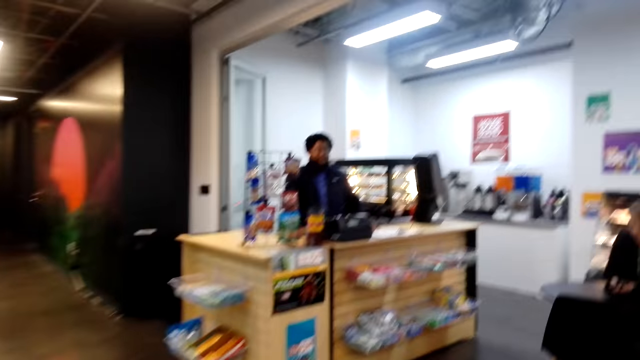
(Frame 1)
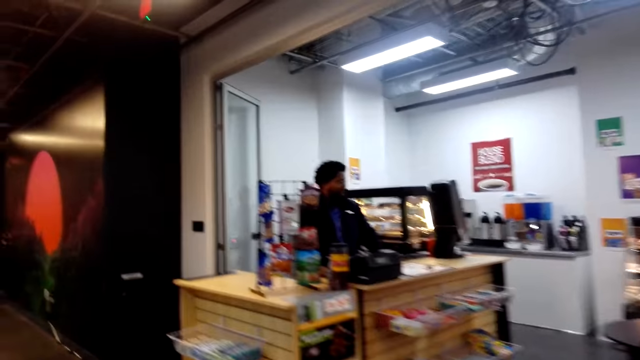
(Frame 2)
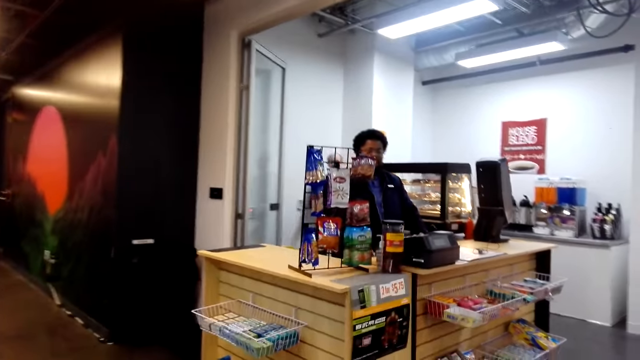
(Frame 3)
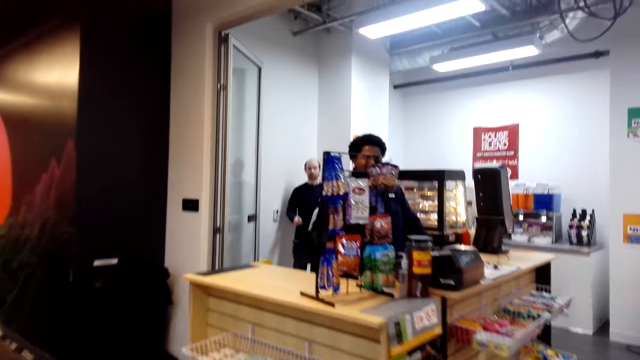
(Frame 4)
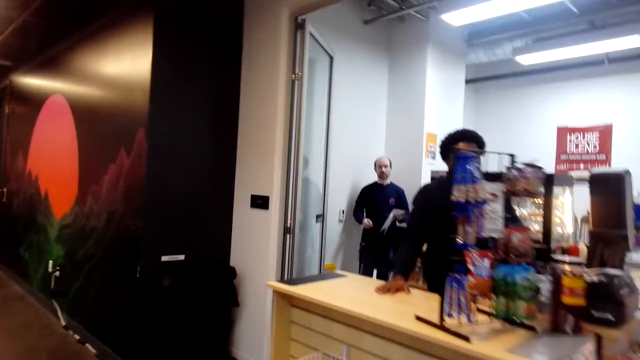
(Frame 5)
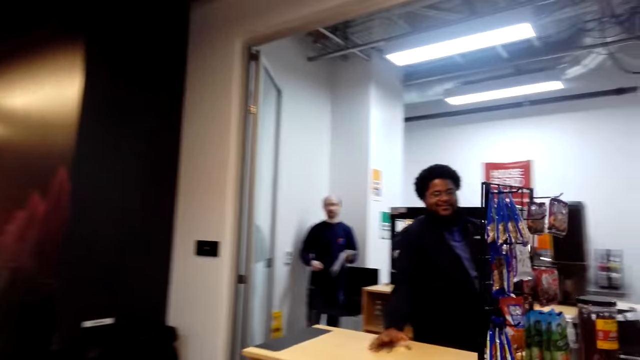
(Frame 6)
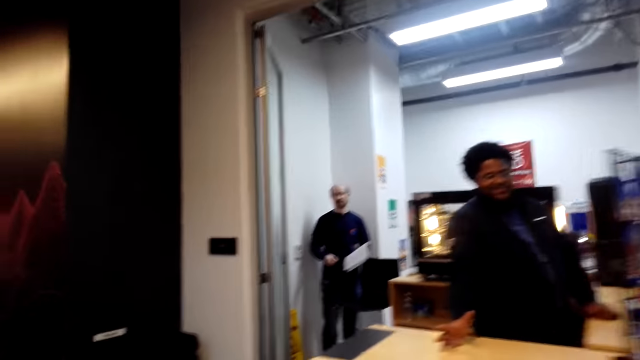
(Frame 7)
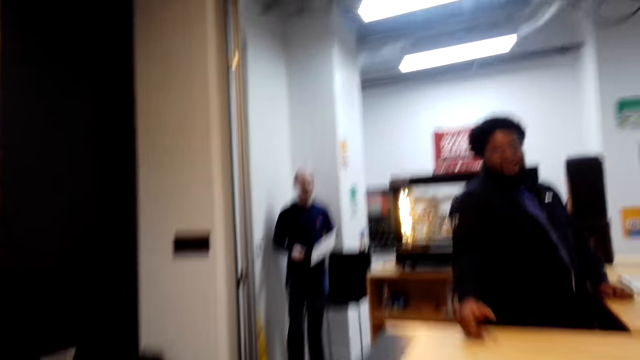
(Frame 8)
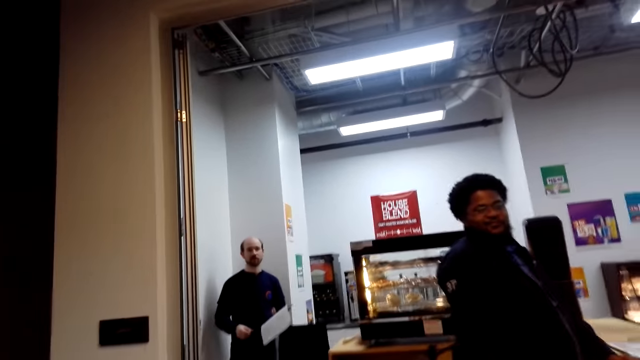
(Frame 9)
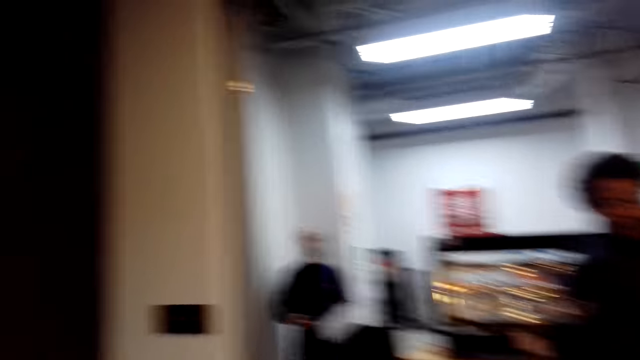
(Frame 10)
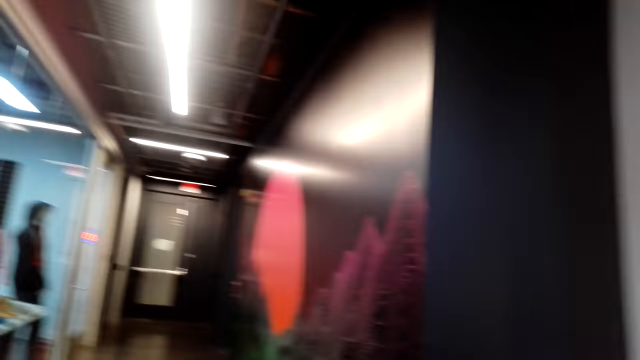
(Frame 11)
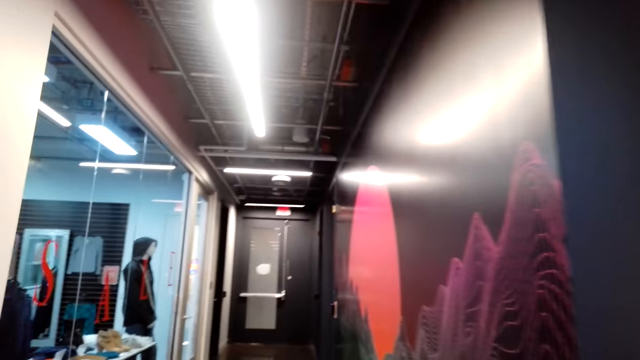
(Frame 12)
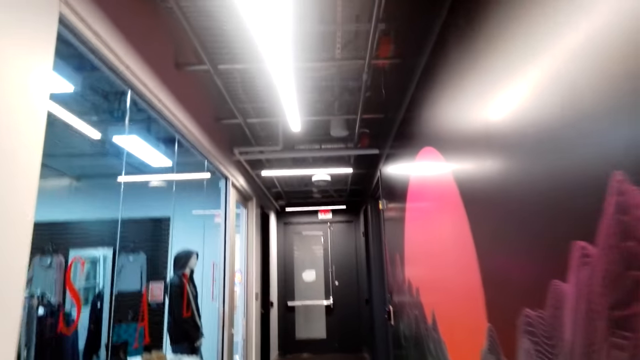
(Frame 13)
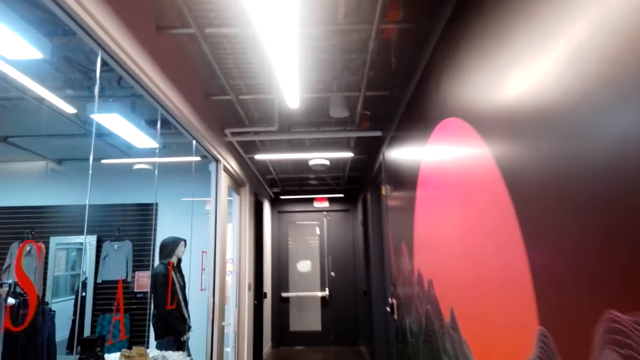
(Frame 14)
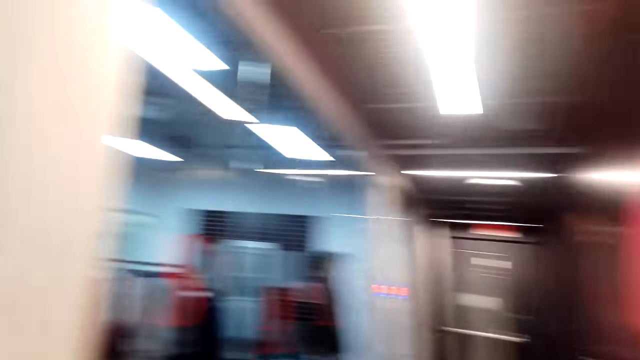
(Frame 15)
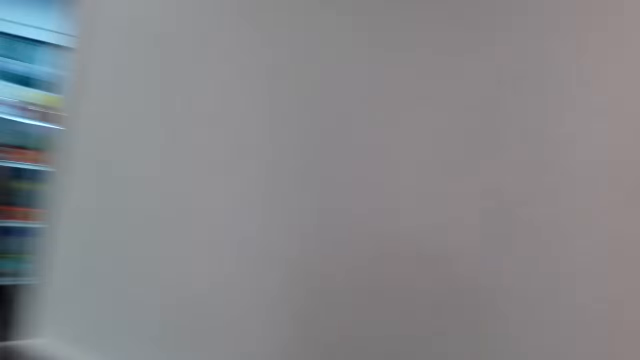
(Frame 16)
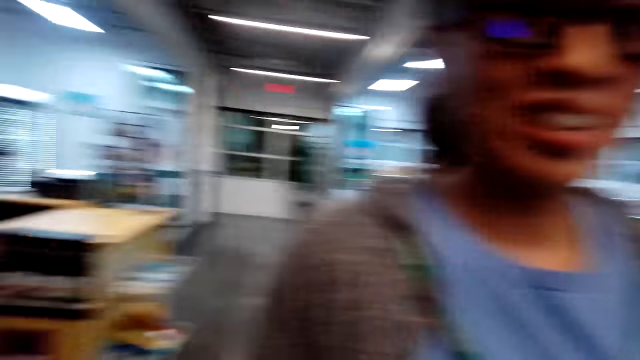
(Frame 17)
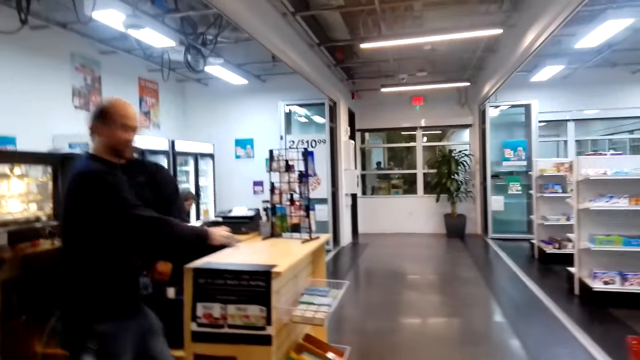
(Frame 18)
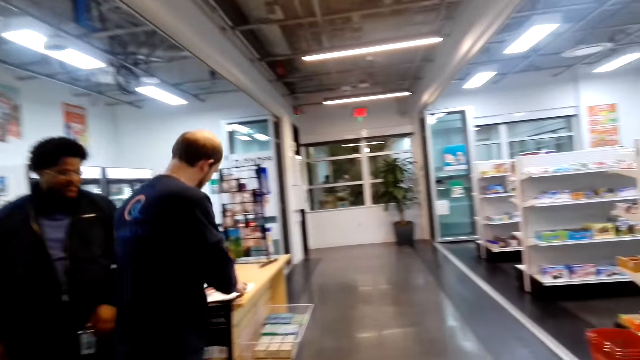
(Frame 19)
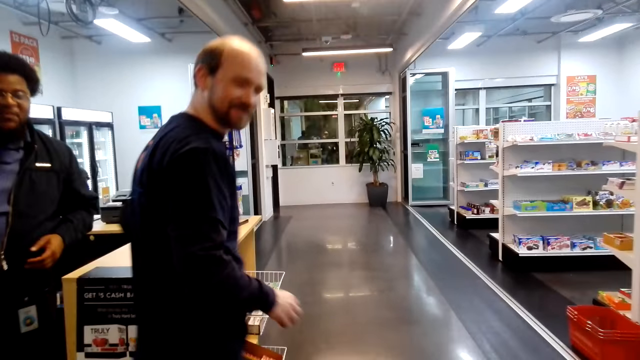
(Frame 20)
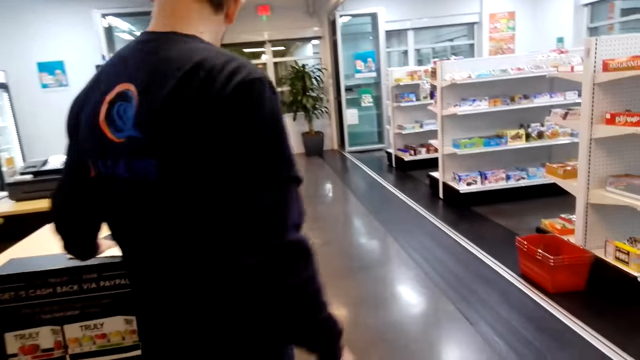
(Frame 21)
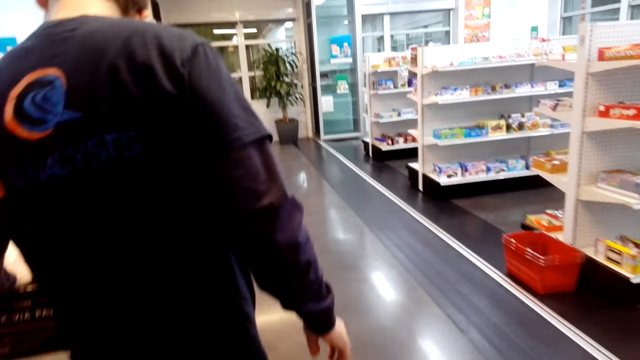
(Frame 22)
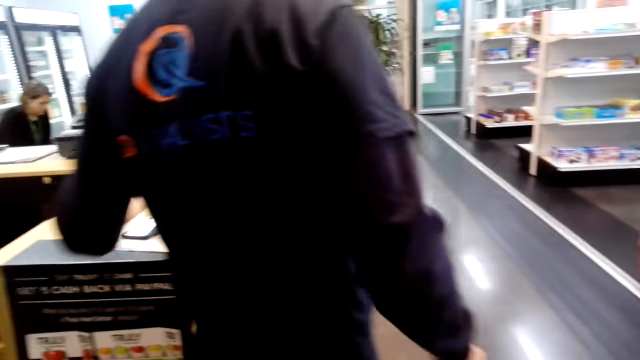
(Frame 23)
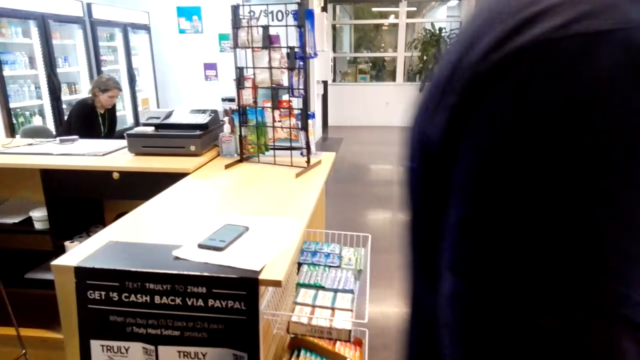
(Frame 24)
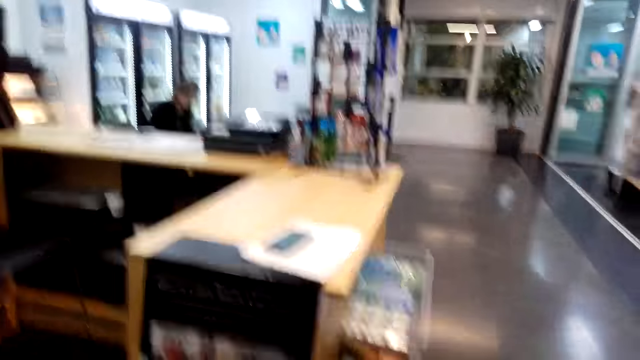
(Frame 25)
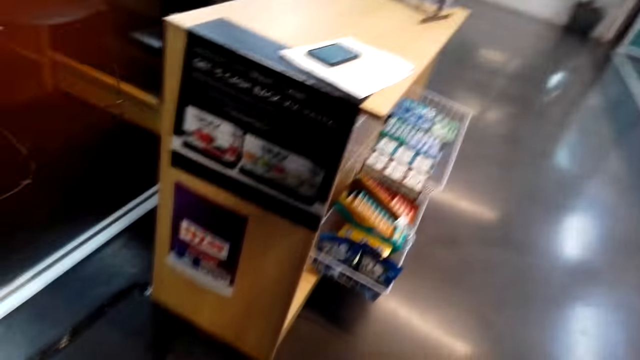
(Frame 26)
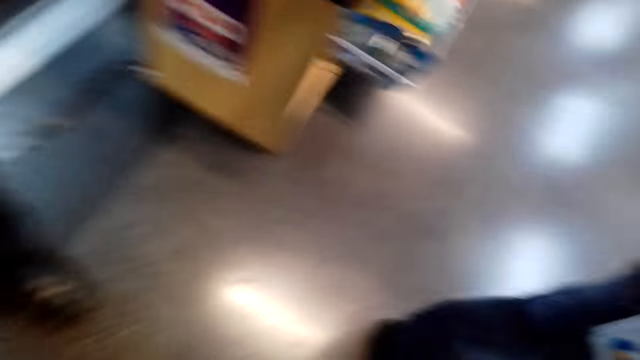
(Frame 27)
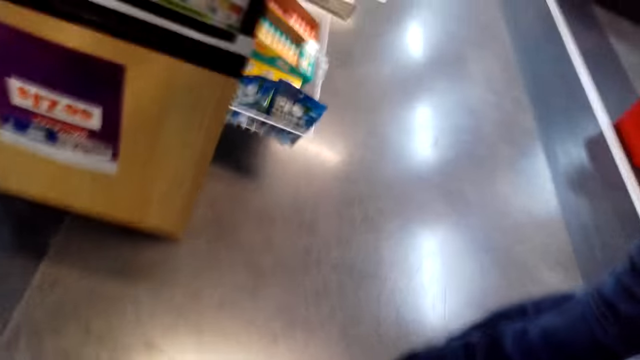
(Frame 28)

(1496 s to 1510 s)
A man rests a hand on the counter. A woman talks to another man. A third man walks around. The third man puts a phone or paper on the counter top and moves around. The first man moves around. The third man looks back and moves around.

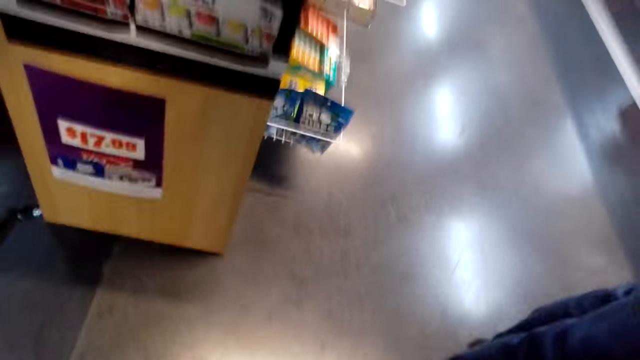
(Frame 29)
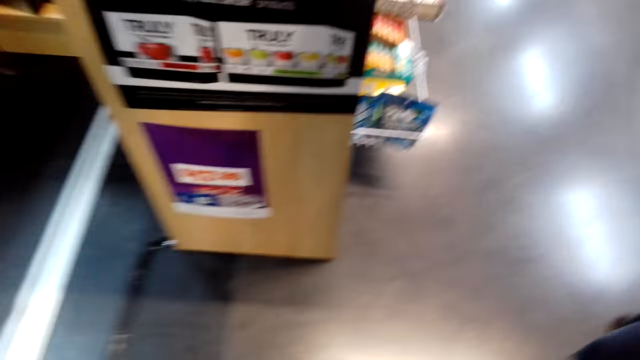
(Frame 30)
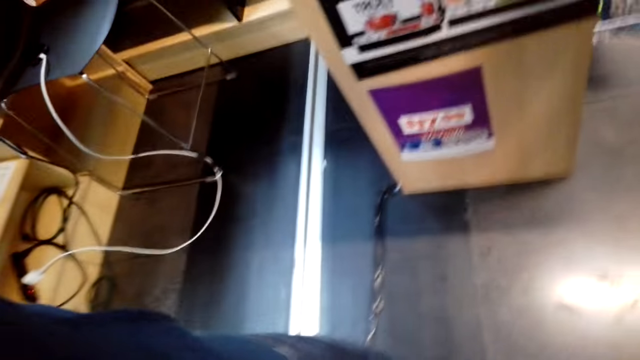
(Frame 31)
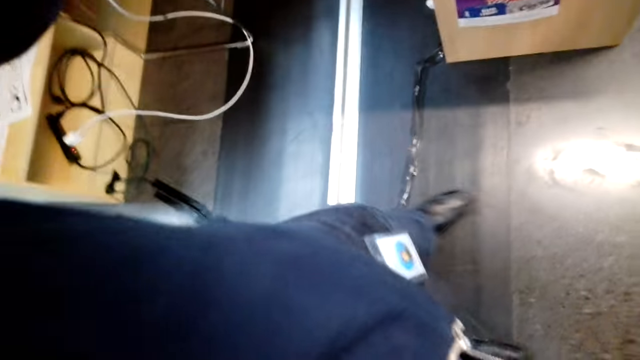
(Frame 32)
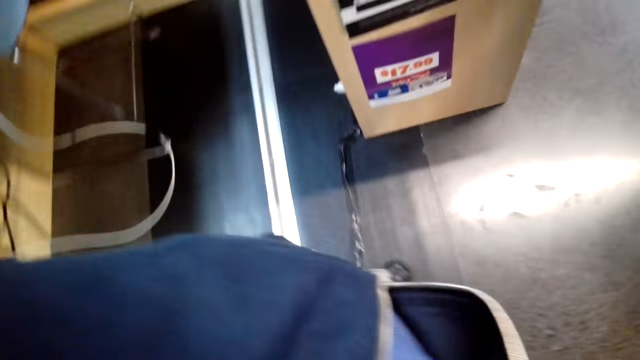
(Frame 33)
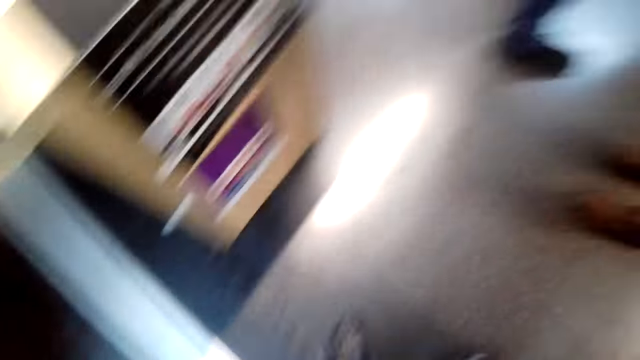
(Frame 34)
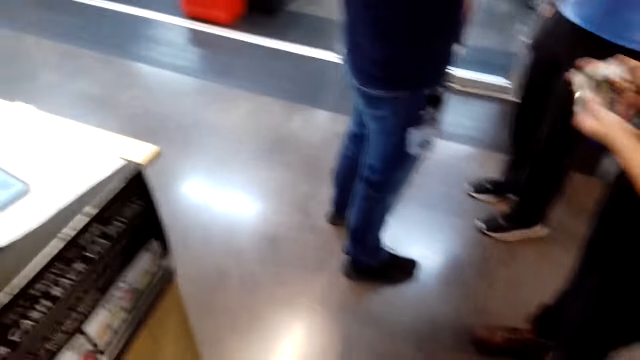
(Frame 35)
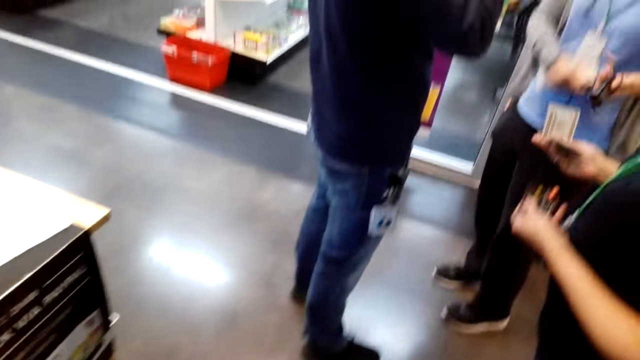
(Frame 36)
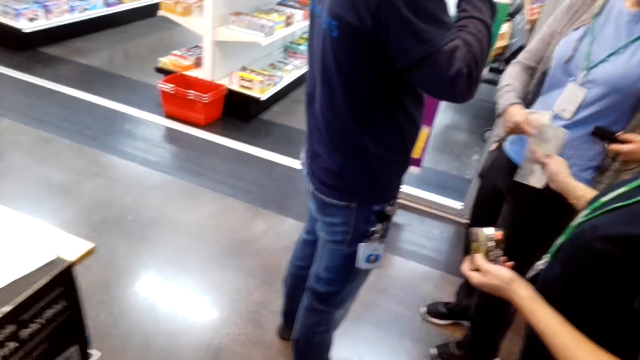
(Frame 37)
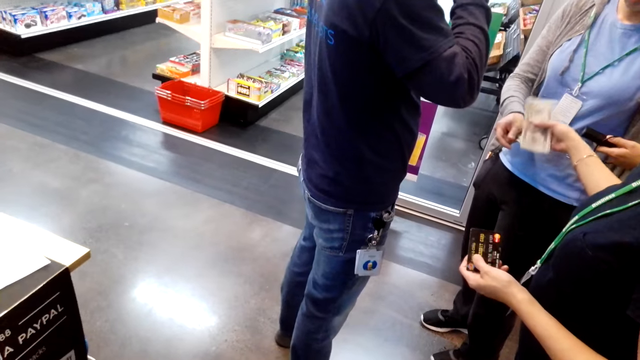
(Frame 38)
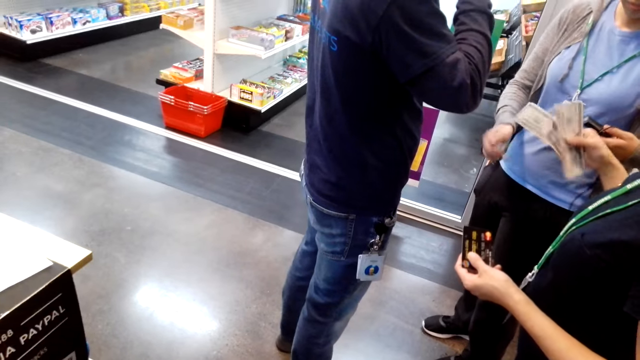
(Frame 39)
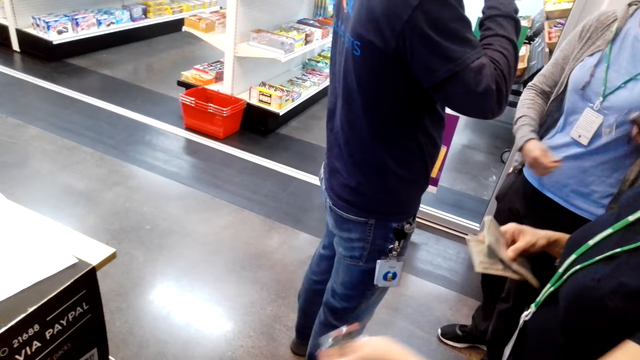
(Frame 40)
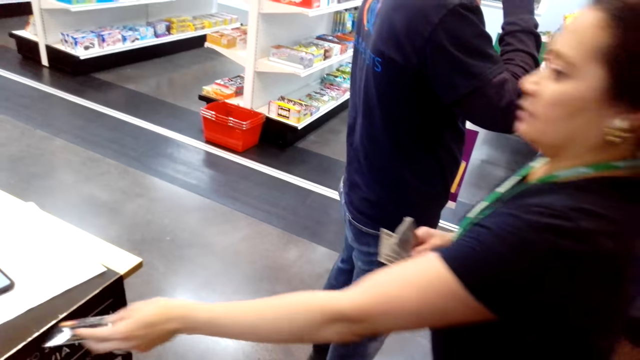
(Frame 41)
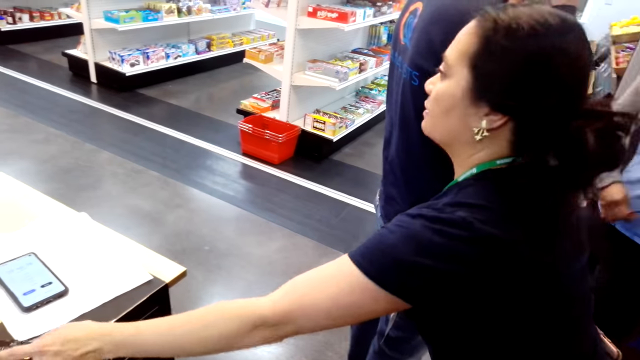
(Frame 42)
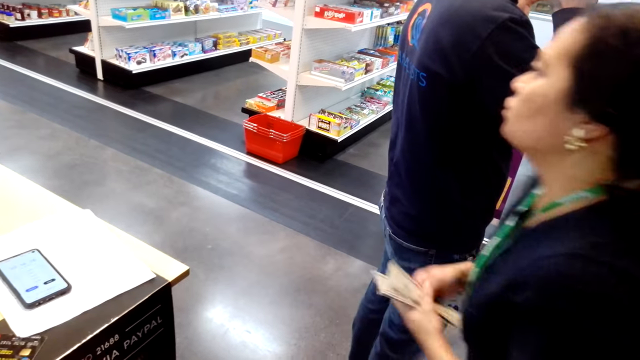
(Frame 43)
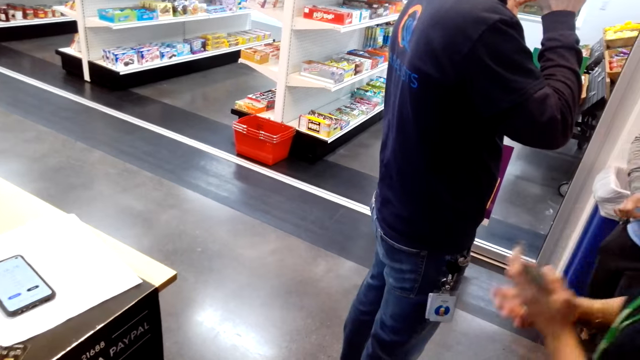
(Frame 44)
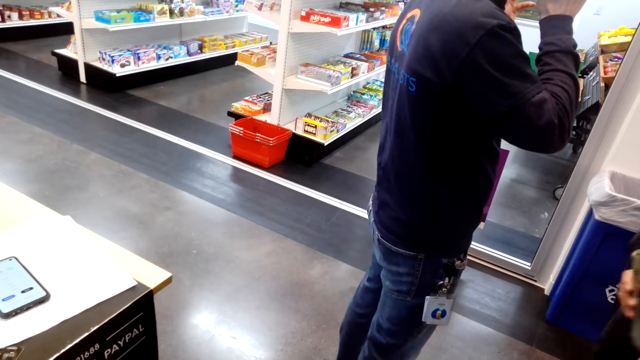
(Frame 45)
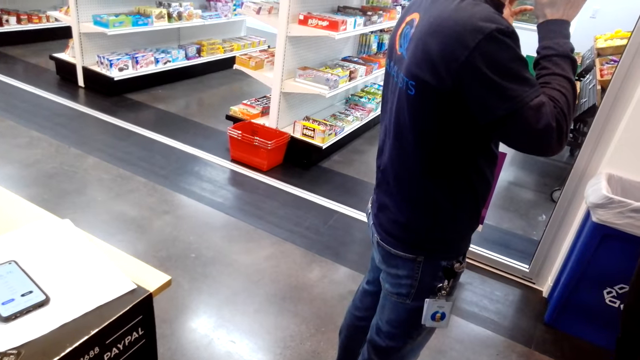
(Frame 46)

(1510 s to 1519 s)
The camera wearer holds some cash. A woman gives the camera wearer some cash. The camera wearer picks money from the woman. The woman holds something. The camera wearer leans forward, puts a card on the counter top and steps back.
